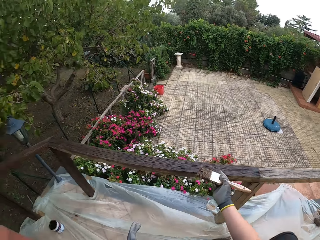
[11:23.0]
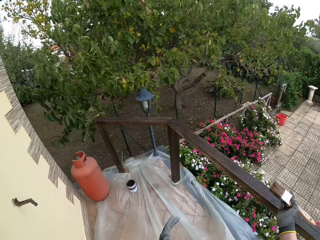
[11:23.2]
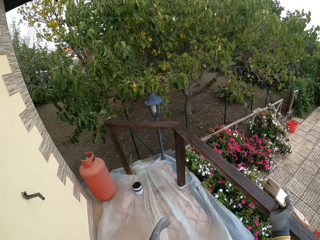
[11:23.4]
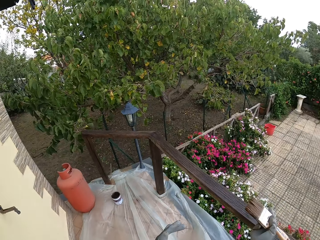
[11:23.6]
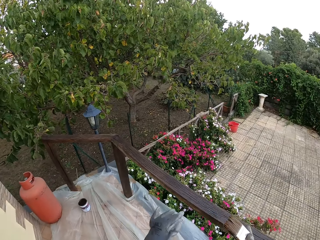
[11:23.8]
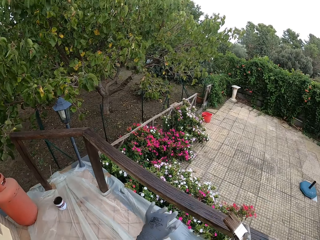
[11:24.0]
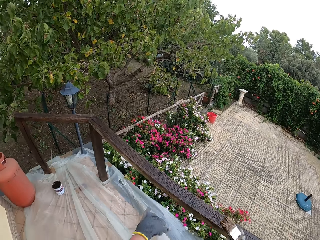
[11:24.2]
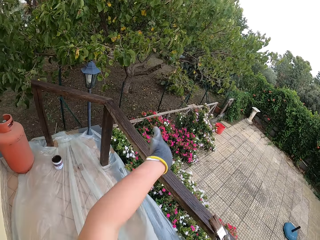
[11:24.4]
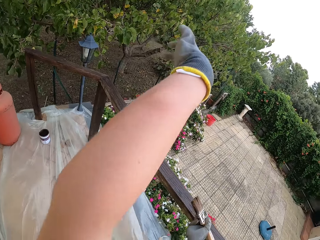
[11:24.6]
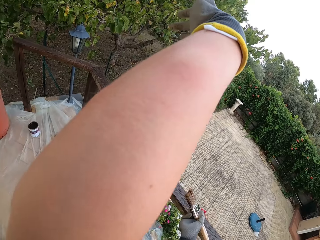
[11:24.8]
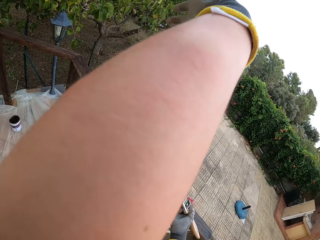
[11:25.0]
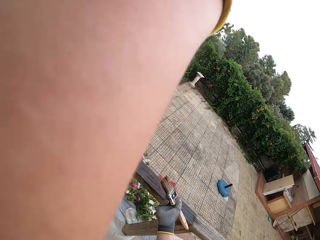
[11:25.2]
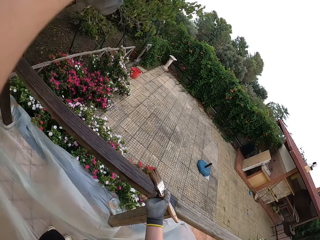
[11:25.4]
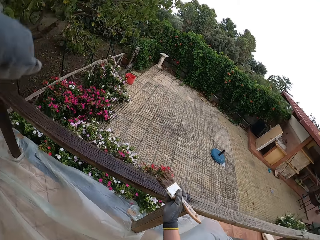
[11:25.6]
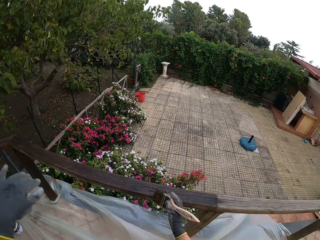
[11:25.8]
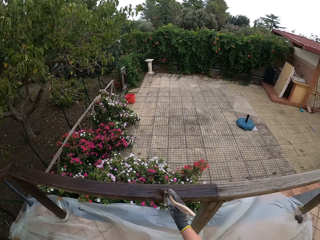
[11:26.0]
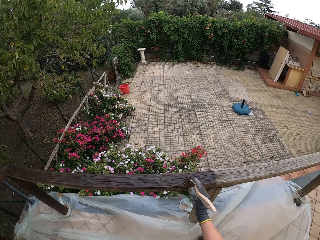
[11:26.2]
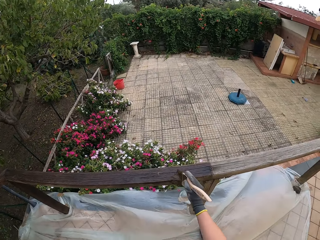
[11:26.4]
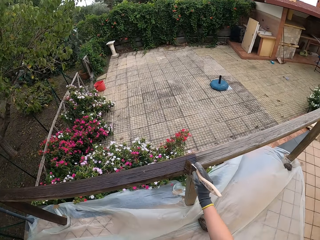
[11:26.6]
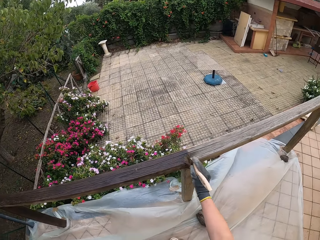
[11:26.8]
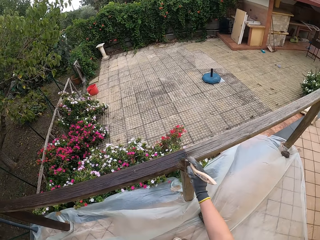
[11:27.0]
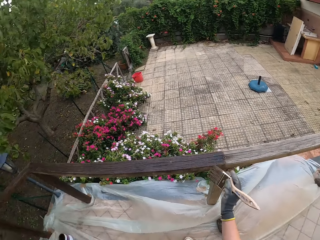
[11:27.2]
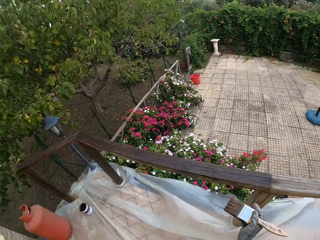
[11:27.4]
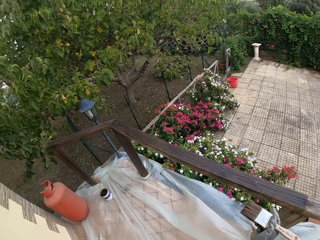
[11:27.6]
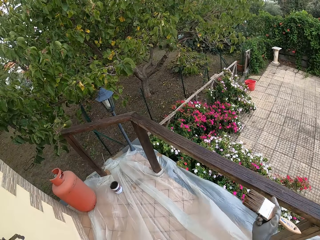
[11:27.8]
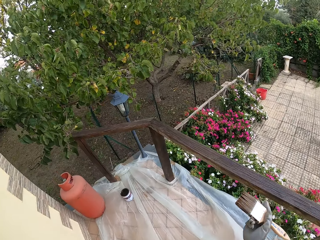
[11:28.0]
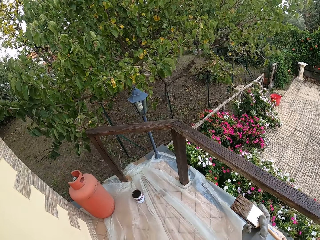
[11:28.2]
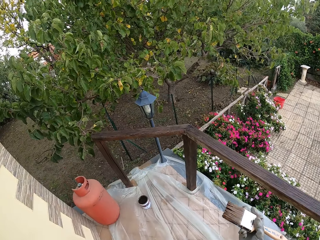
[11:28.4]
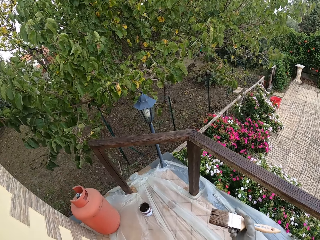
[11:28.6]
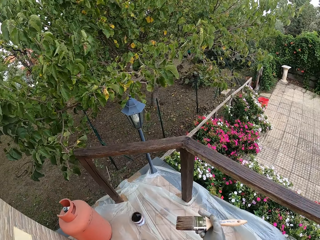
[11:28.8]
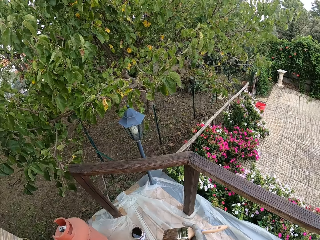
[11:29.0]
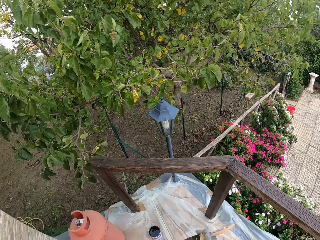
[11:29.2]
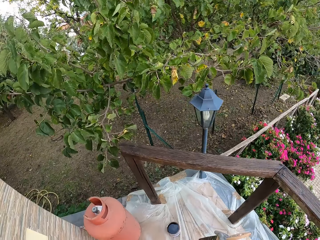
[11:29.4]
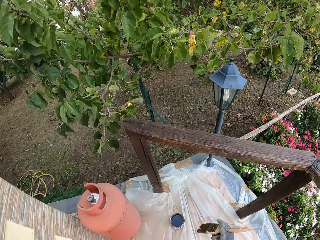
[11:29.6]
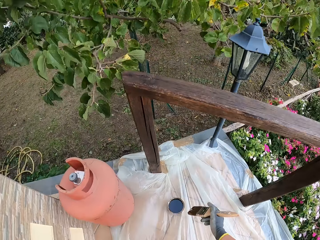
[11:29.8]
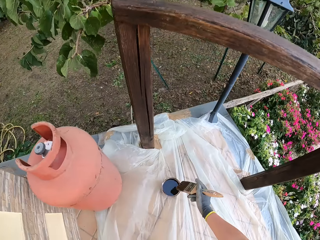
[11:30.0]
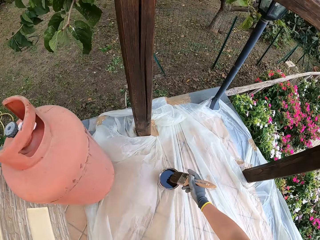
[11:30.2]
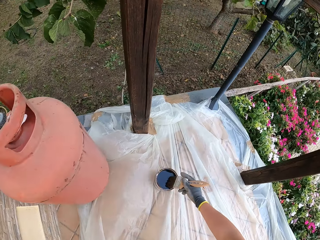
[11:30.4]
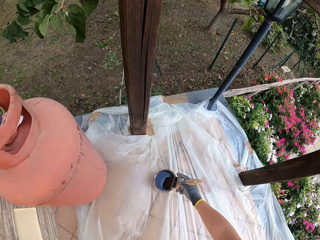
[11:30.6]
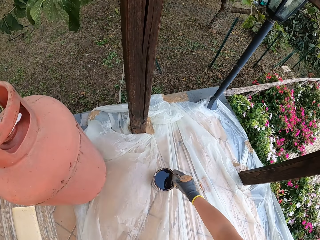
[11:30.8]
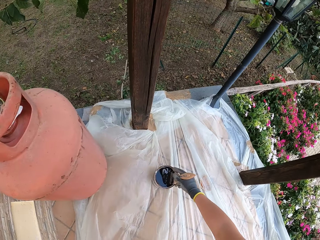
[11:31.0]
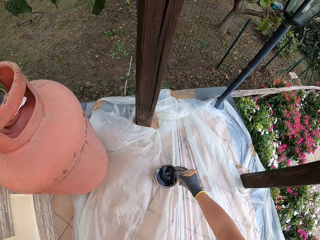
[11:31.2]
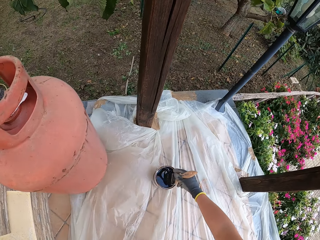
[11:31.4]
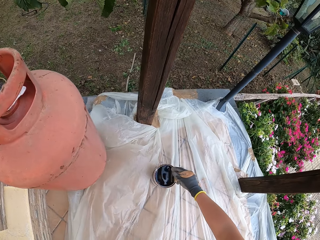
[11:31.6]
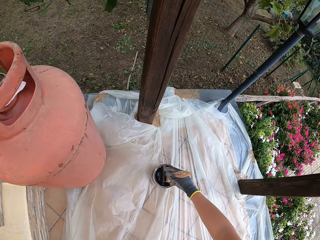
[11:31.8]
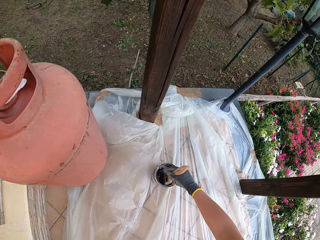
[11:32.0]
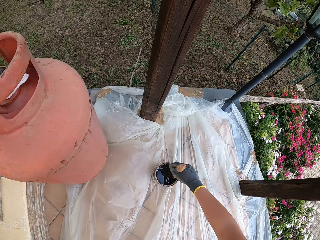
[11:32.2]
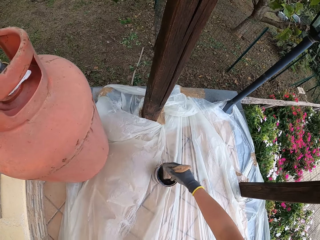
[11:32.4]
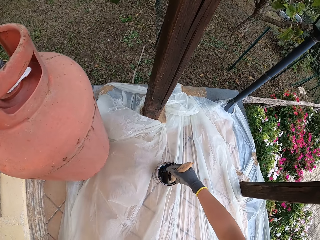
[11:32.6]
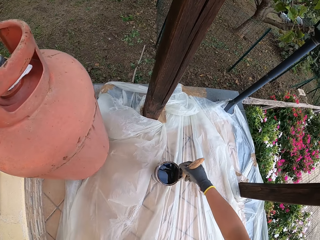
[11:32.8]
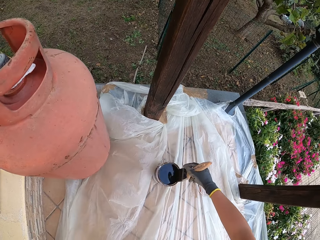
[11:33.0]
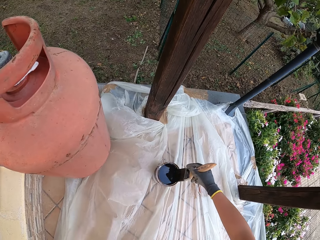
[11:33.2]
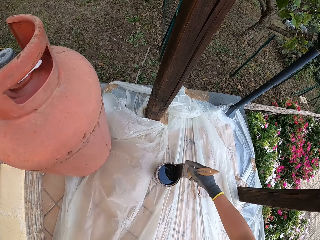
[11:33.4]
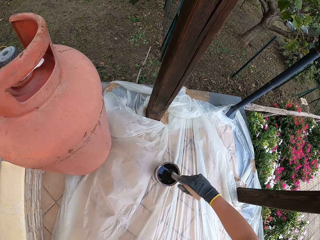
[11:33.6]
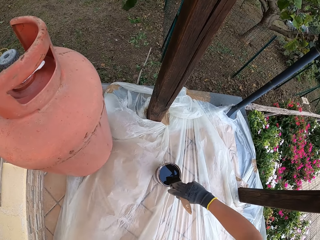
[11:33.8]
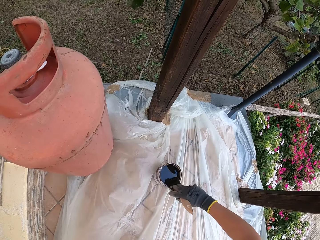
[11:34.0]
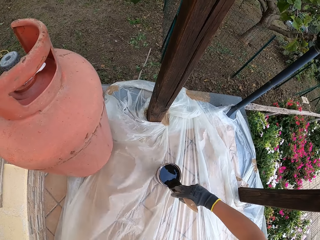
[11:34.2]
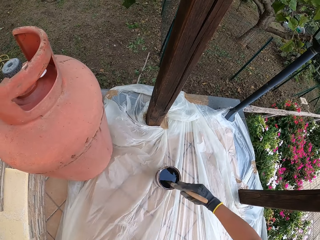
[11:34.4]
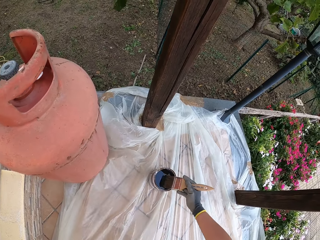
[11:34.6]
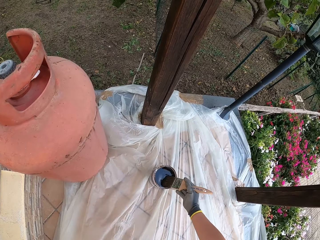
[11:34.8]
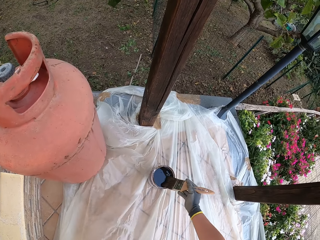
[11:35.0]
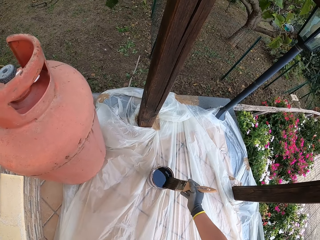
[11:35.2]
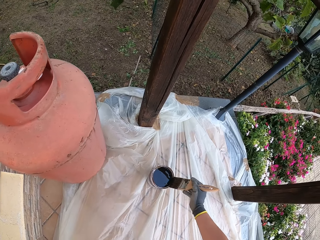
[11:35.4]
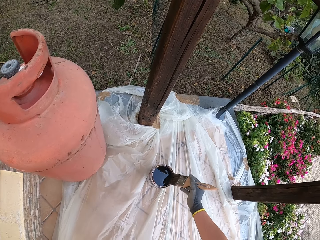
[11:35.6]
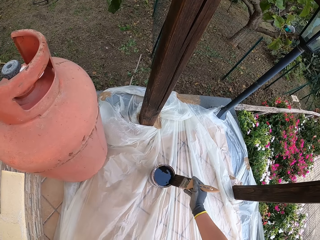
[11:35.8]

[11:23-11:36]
The camera wearer raises his gloved left hand. He applies paint to the wooden top rail with the paint brush. He puts down his hand. He walks close to the paint can and bends down. He dips the paint brush into the paint can on the ground. He swirls the paint in the paint can with the paint brush. He cleans the paint brush on the edge of the paint can.

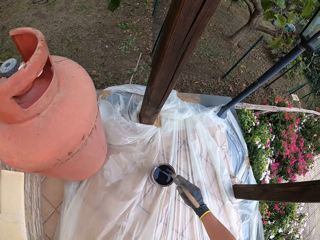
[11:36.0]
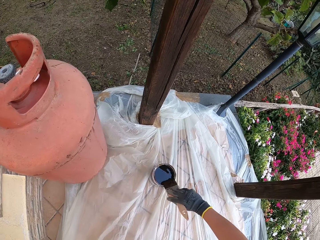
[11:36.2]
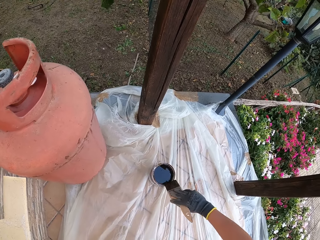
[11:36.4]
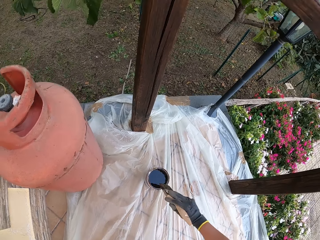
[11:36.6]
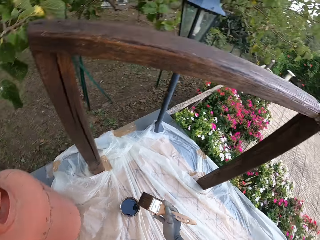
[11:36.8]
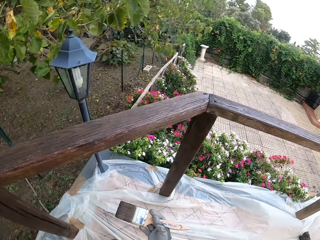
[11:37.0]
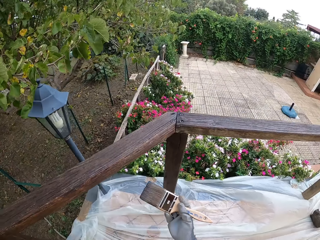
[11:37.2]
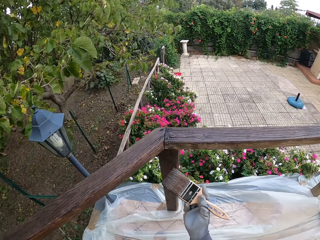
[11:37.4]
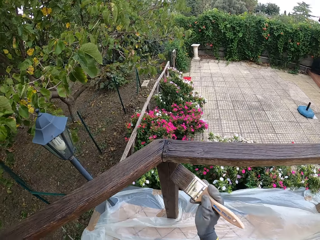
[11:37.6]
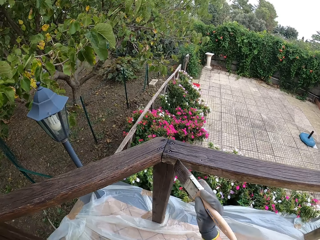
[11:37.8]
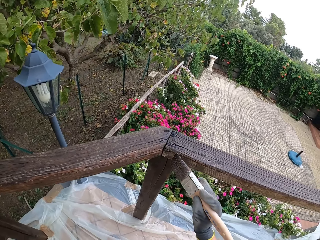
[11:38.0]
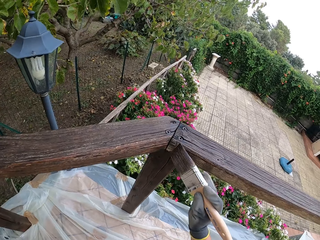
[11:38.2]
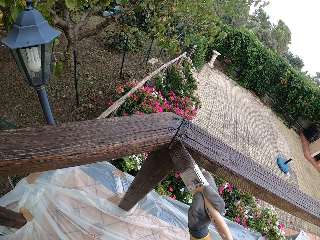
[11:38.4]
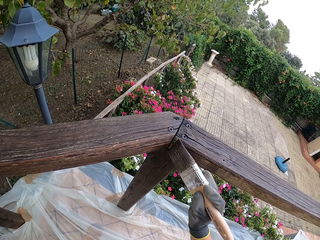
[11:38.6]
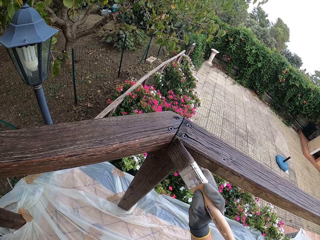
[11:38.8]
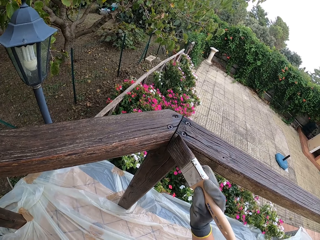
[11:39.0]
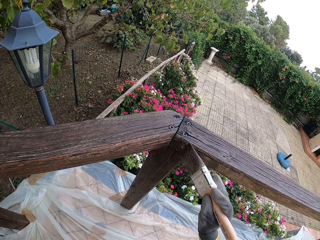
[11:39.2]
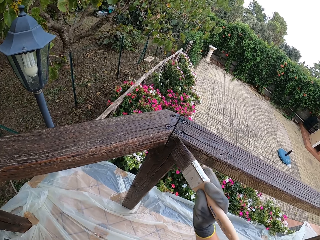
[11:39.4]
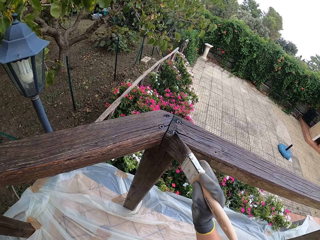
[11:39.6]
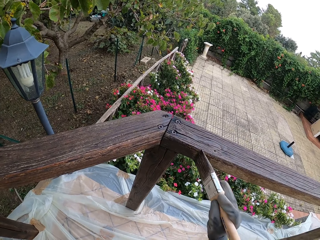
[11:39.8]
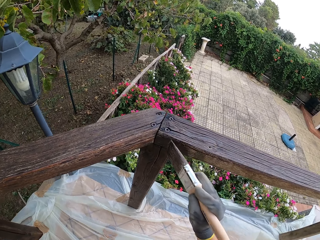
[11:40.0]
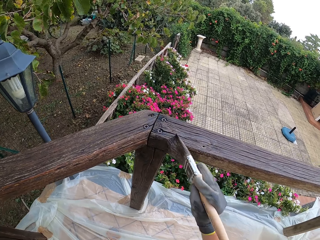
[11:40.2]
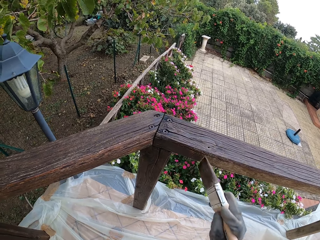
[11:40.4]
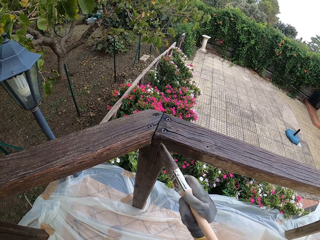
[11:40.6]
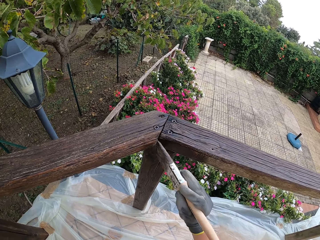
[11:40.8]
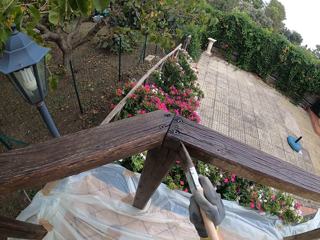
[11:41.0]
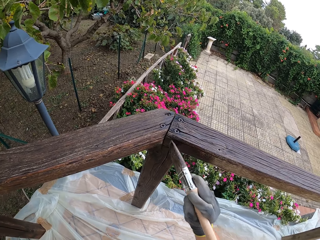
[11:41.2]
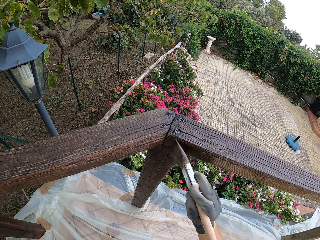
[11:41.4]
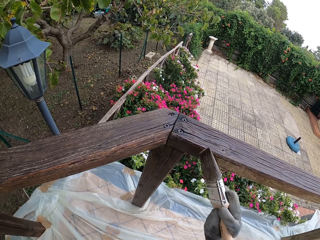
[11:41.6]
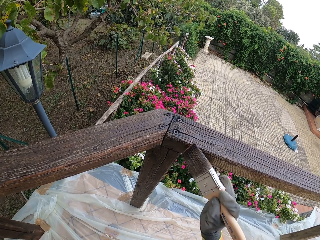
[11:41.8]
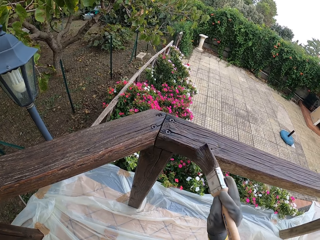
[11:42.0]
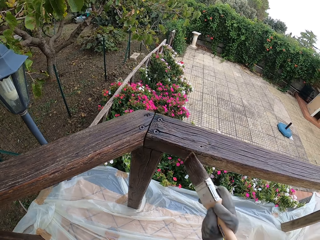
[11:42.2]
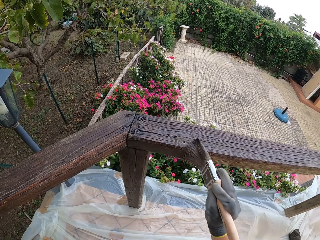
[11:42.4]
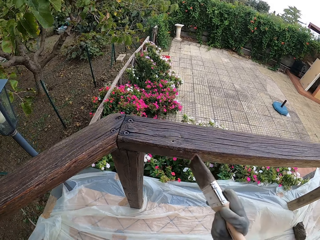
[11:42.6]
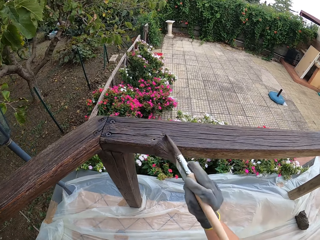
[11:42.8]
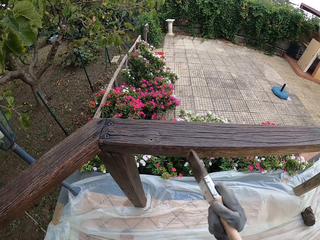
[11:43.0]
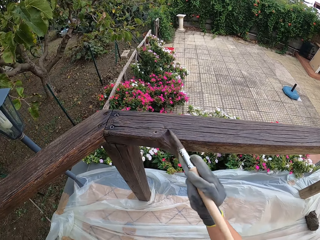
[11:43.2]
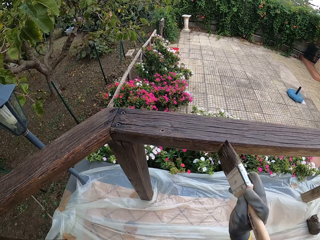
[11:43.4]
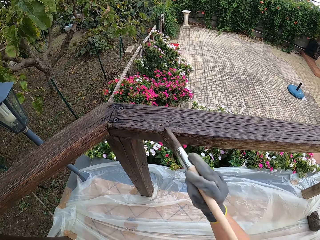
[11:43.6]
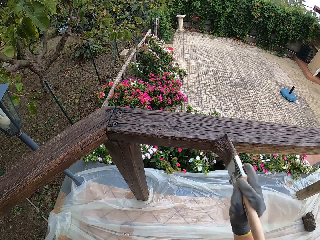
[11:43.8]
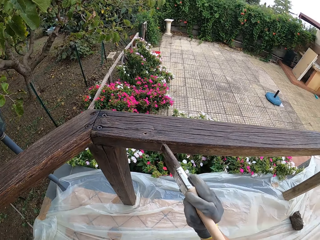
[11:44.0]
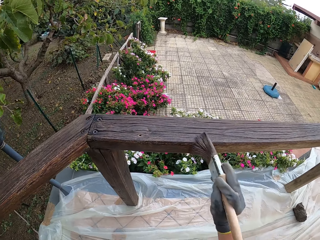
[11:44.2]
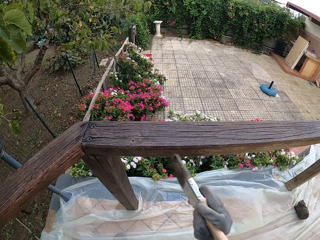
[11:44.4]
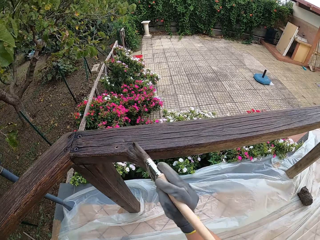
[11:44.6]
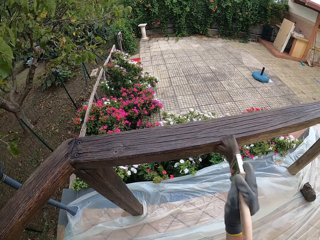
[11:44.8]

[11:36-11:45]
The camera wearer lifts the paint brush from the paint can on the ground. They move close to the wood rail. They apply paint to a side of the wooden top rail with the paint brush.
